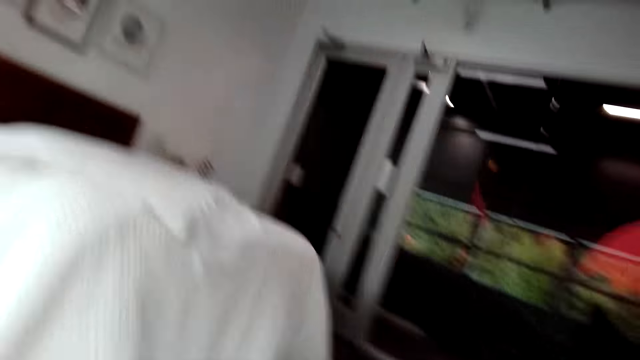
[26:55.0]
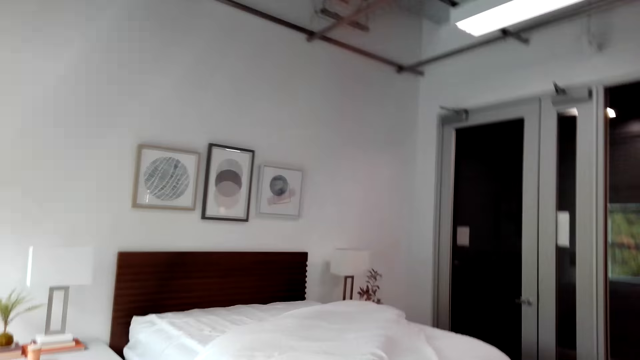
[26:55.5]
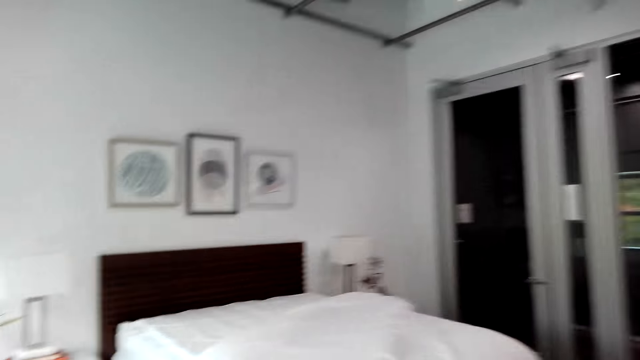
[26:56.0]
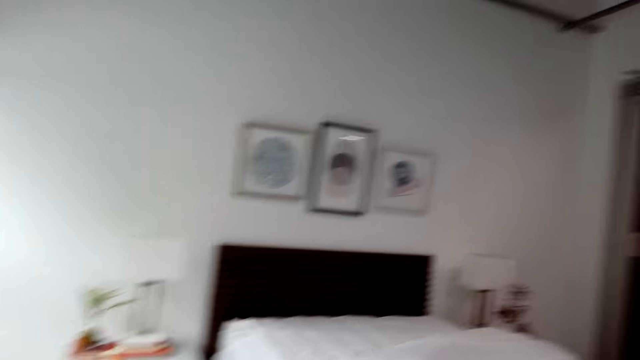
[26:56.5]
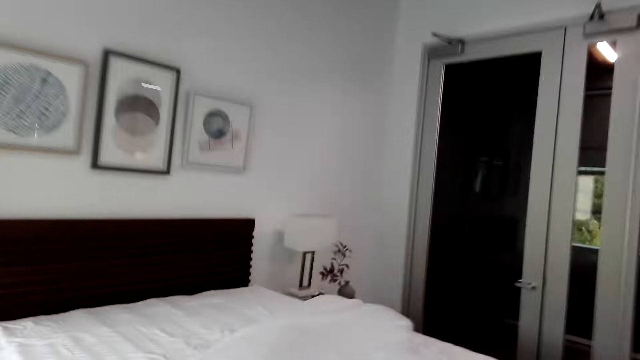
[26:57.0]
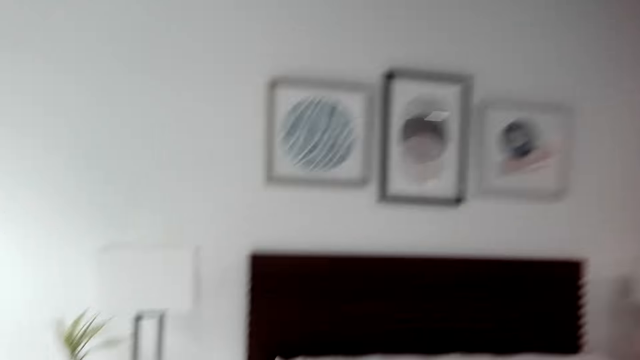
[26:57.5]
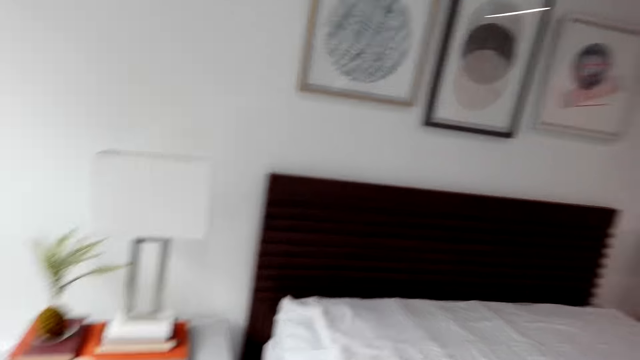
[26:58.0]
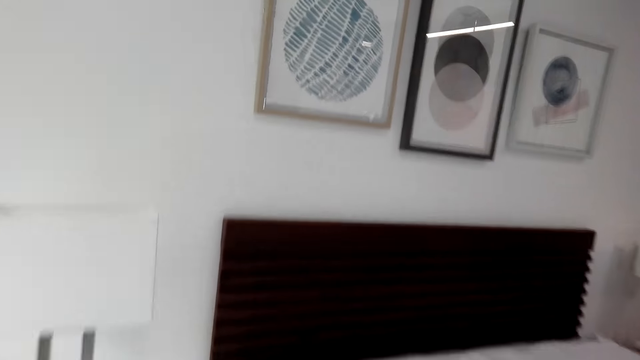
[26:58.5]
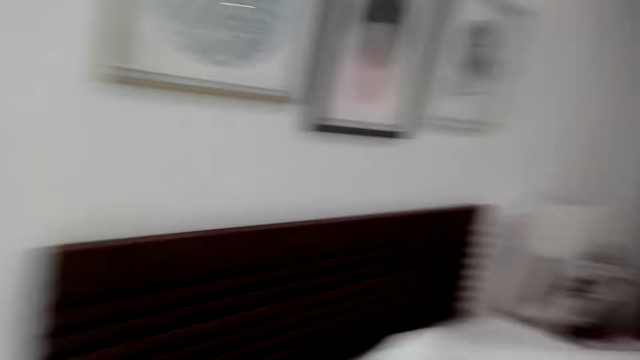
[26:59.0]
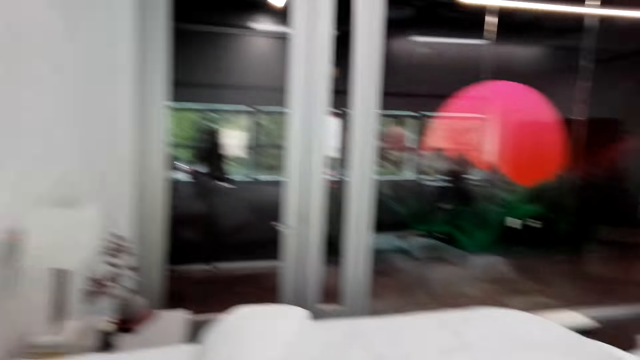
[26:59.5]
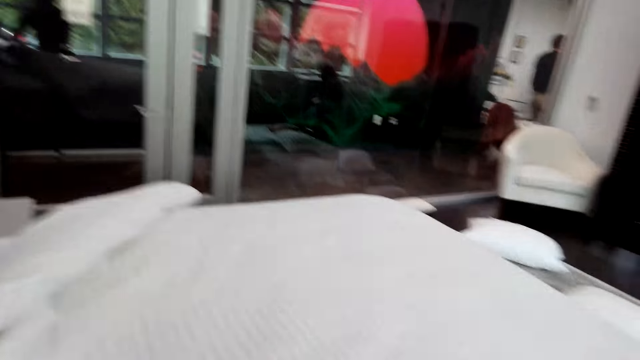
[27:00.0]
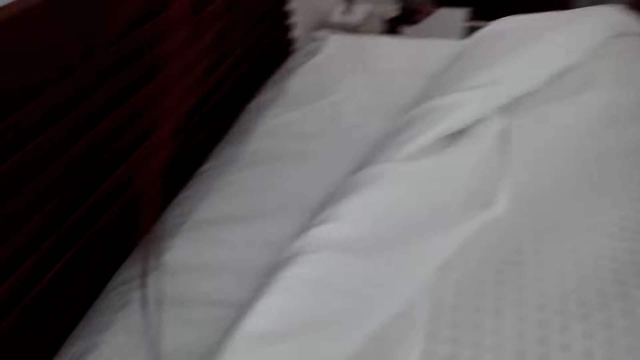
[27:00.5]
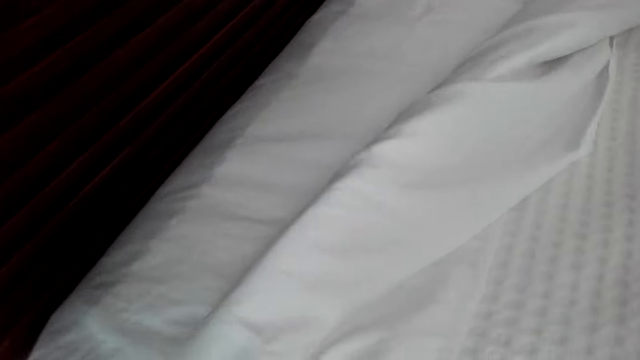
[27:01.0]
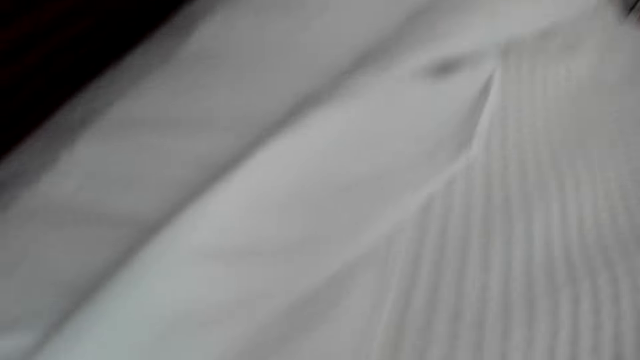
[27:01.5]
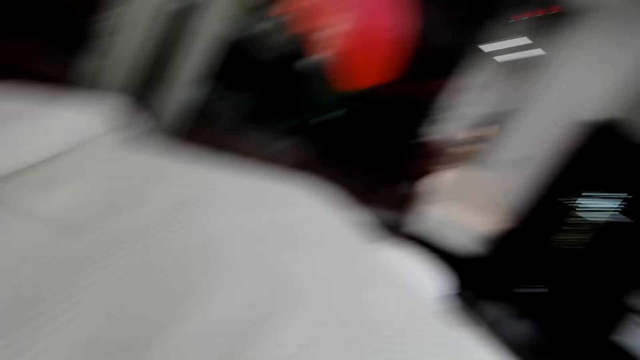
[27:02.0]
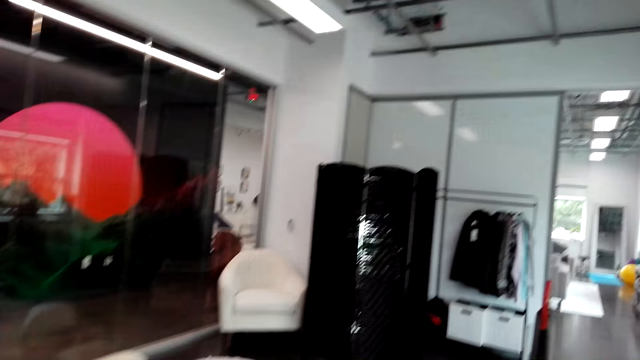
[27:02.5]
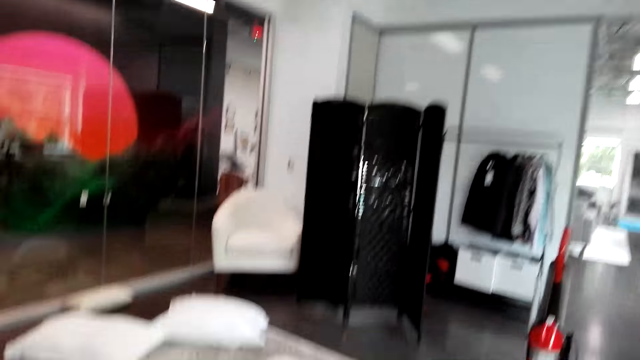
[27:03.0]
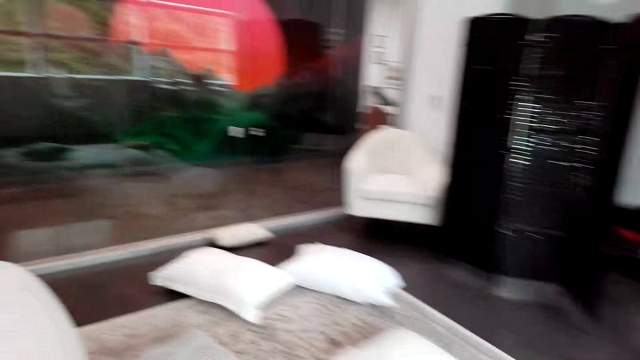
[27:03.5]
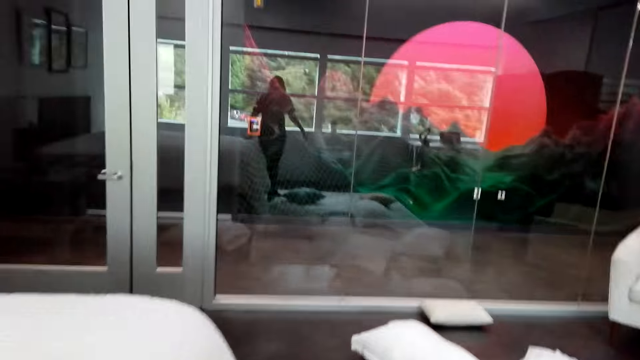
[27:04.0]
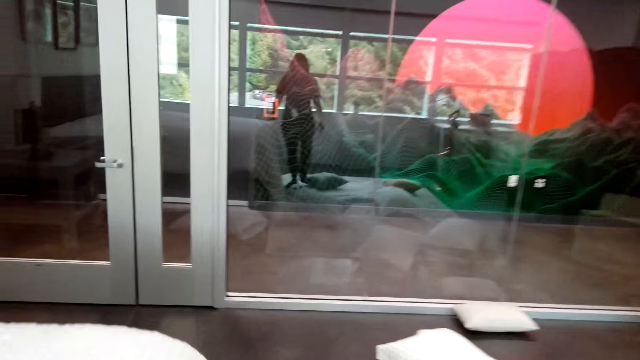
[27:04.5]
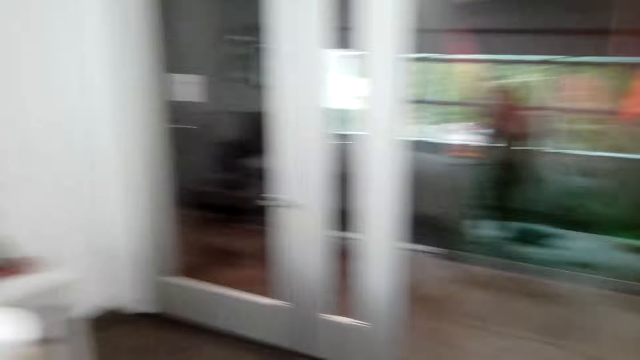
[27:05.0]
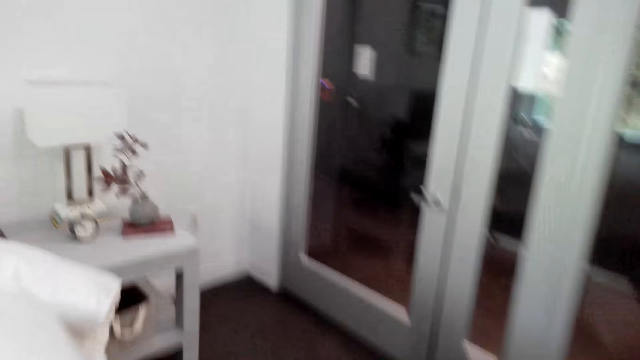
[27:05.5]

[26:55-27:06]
The camera wearer stands up on her feet. She moves around. She straightens the bed covers.

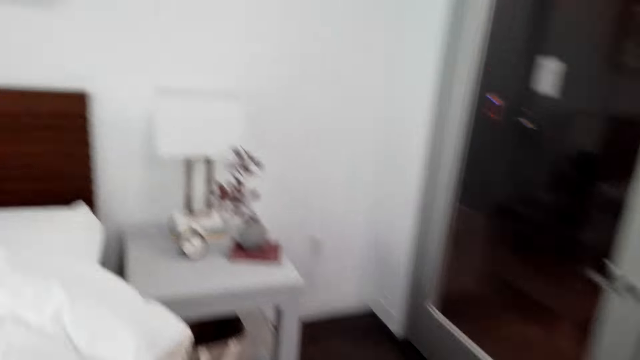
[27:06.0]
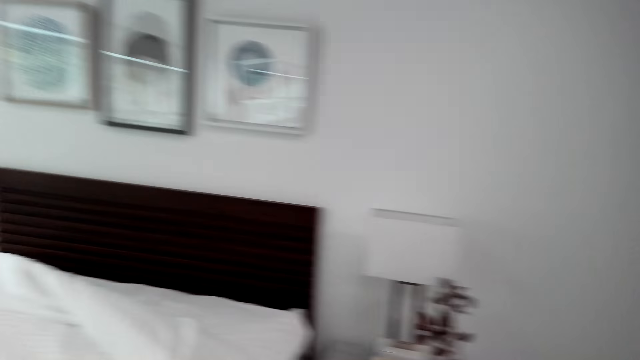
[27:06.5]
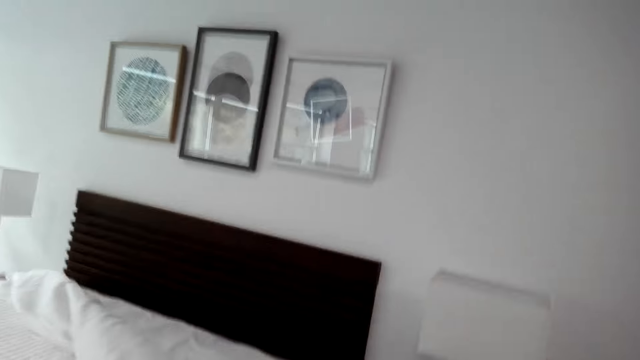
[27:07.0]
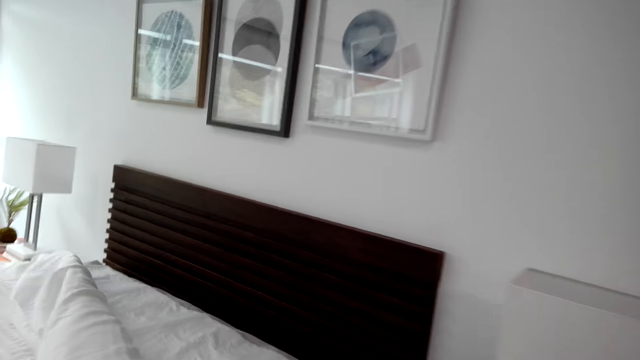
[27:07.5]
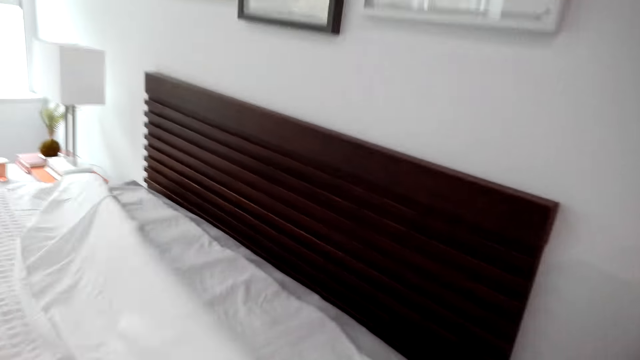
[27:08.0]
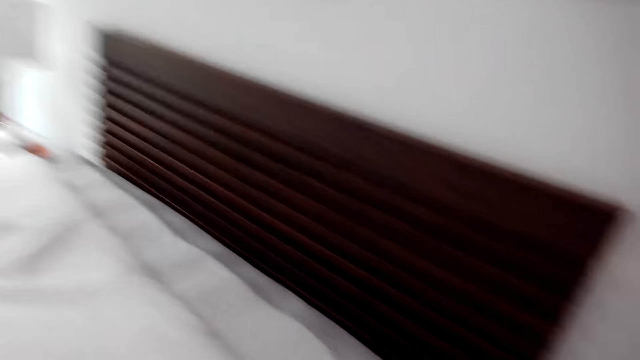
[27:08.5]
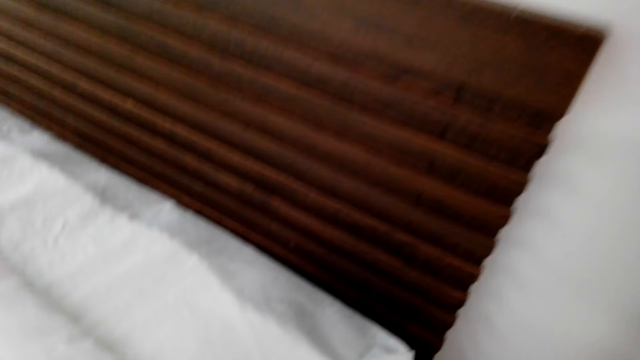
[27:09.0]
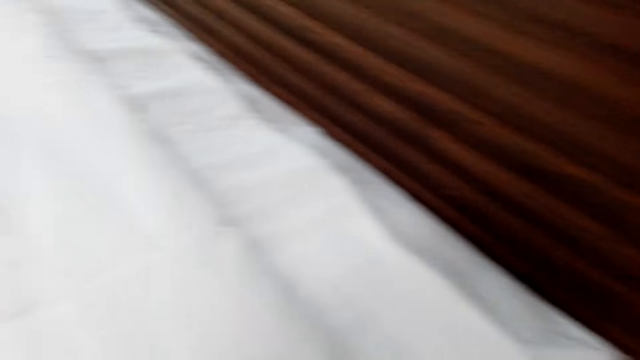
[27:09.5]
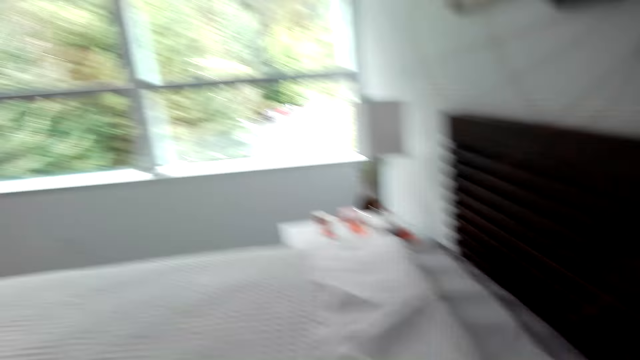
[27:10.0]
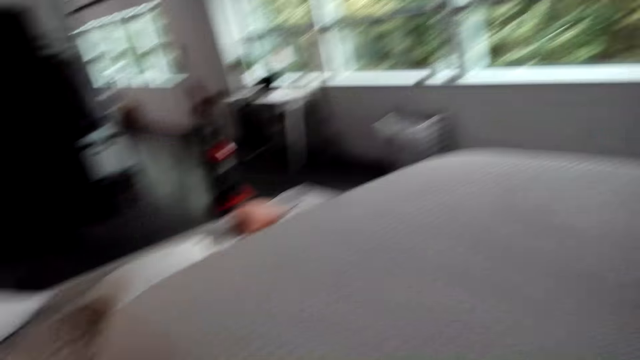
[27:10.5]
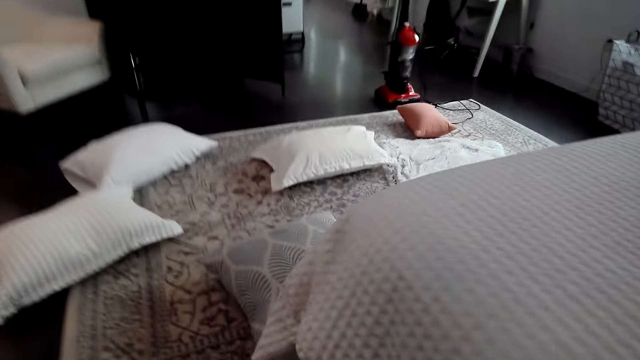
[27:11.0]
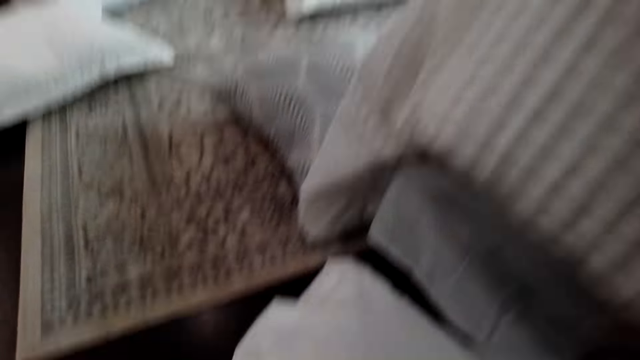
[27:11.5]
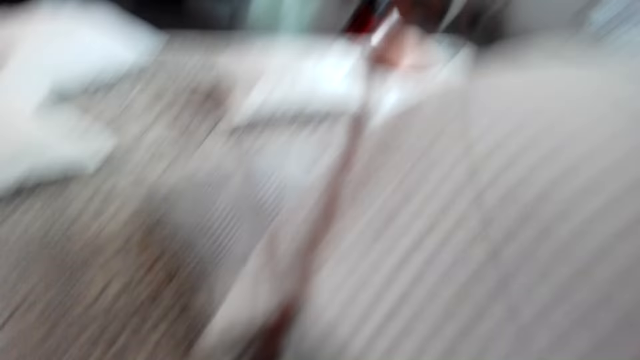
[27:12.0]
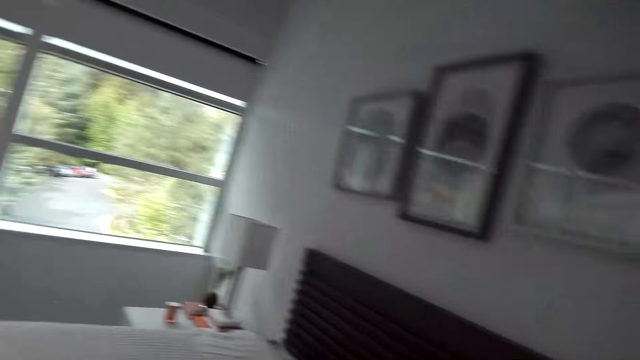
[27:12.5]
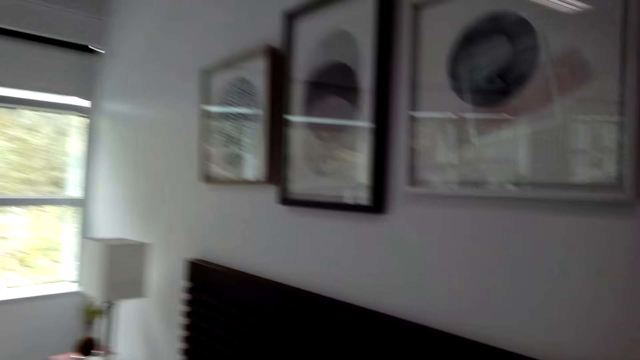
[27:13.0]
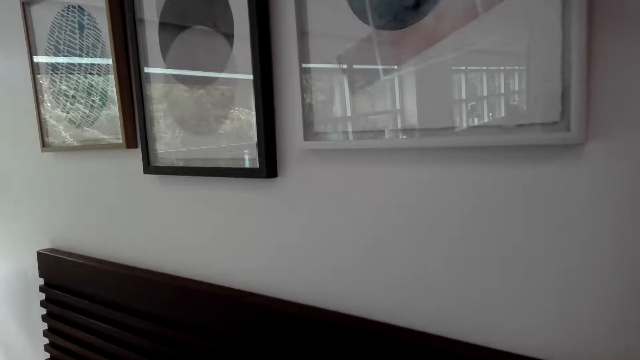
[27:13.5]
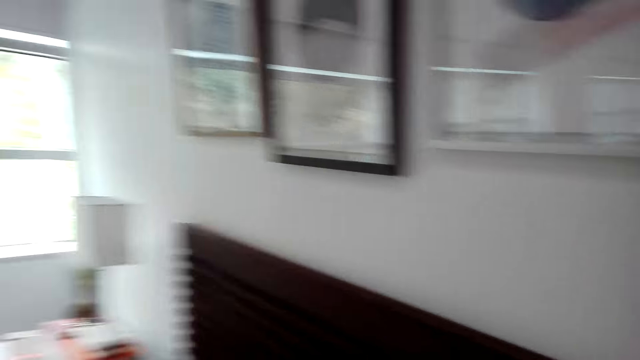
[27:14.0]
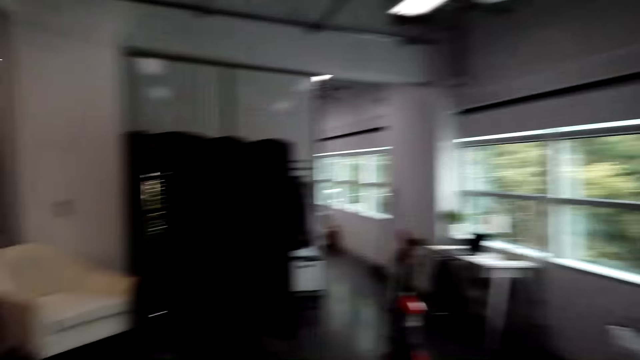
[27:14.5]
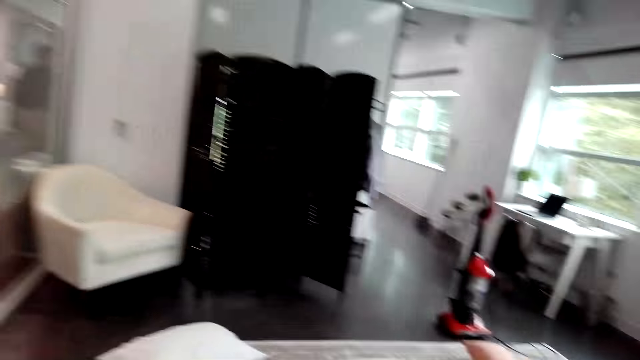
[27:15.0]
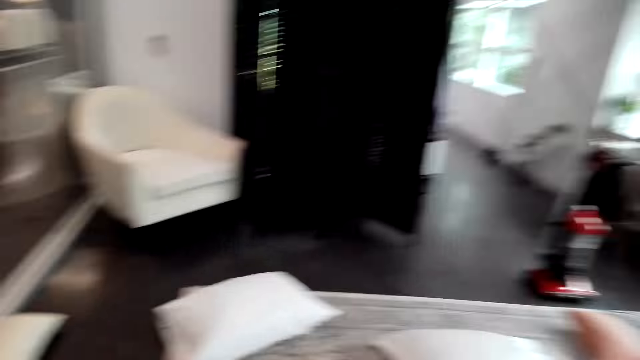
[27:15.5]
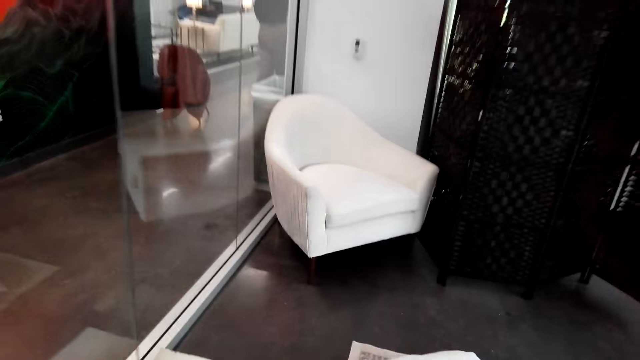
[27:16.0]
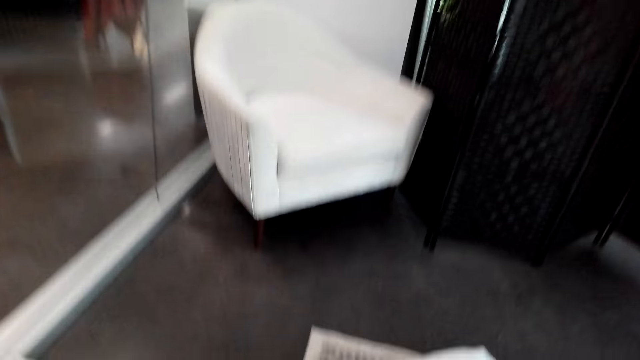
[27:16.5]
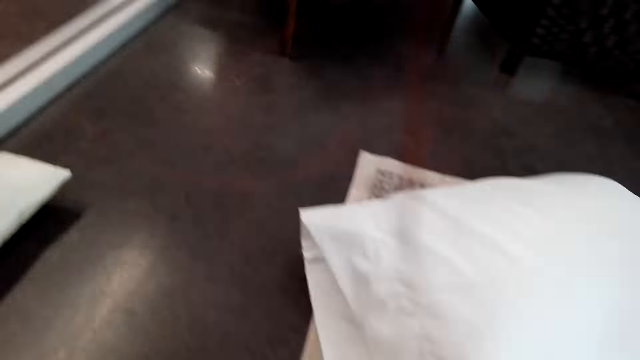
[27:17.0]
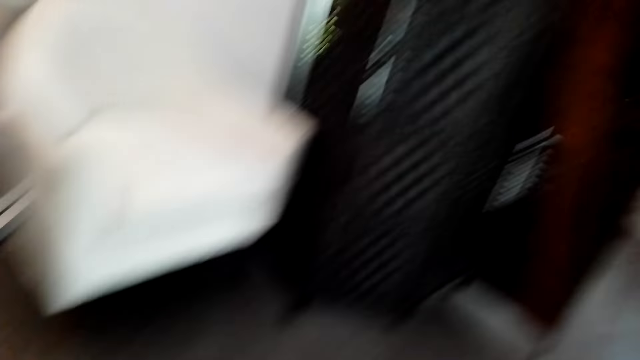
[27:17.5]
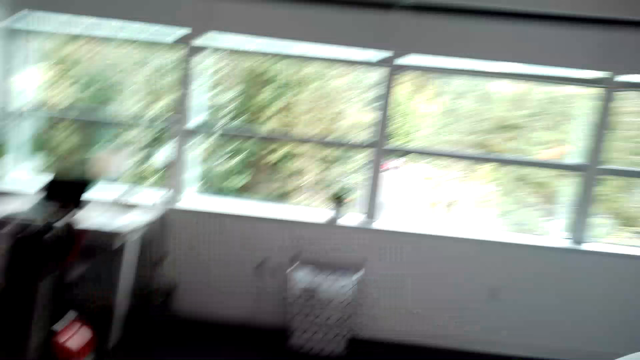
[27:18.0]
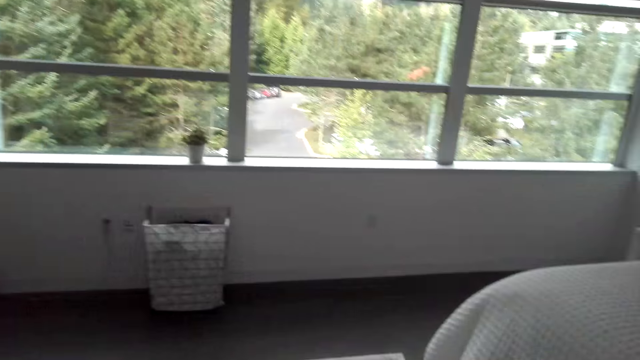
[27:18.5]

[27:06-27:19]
The camera wearer makes a bed. They pick up a pillow on the floor. They put the pillow on the bed. They look around. They pick up a pillow on the floor.
